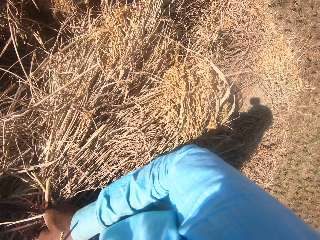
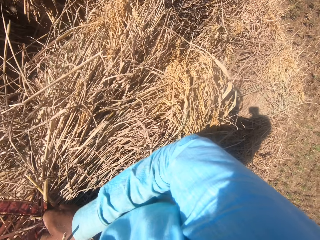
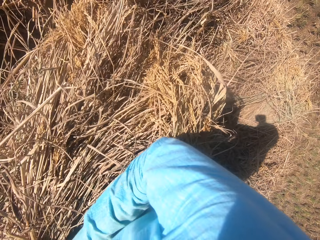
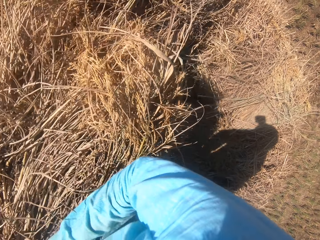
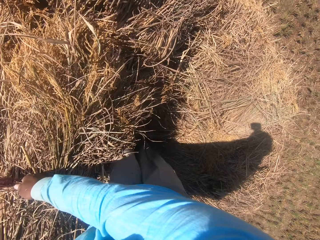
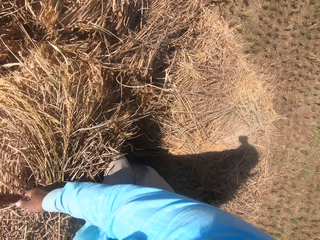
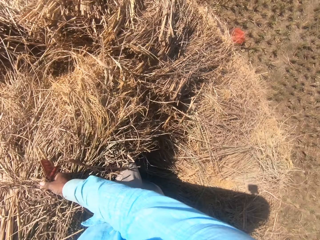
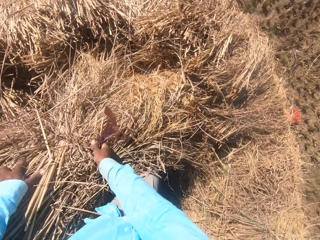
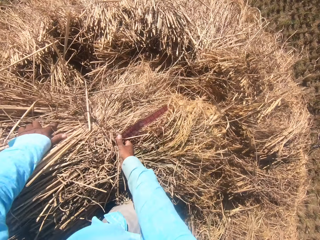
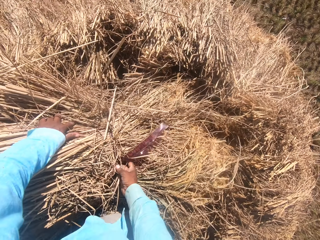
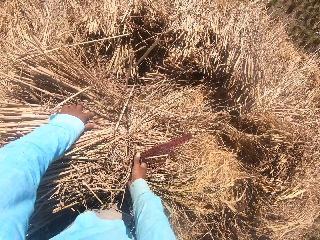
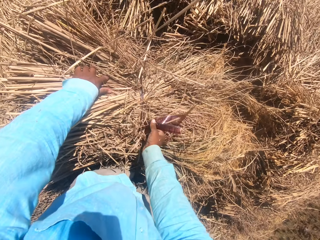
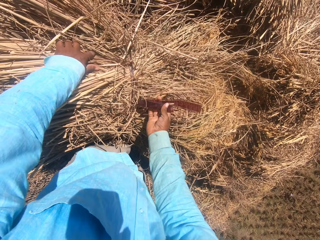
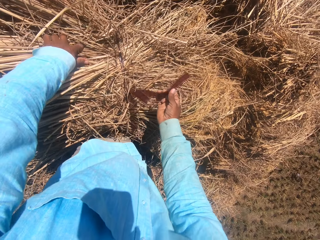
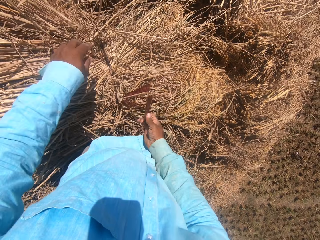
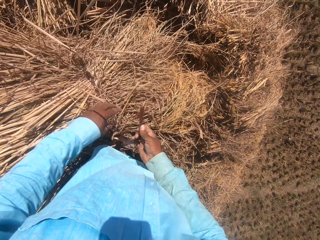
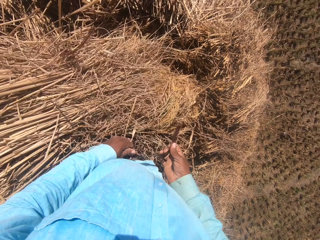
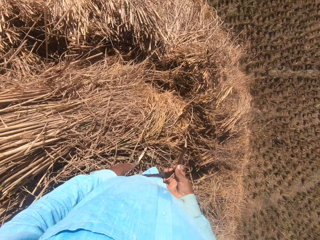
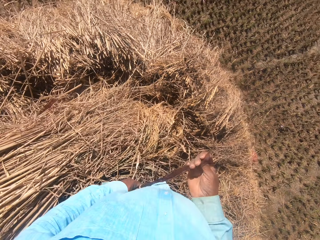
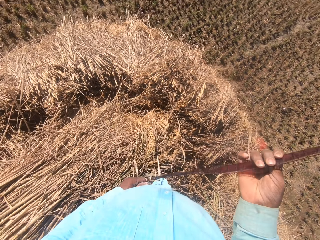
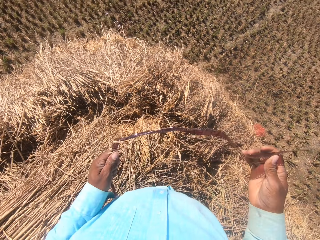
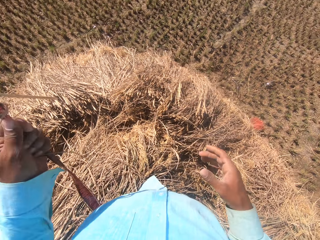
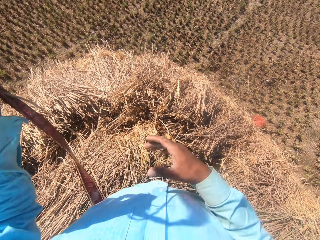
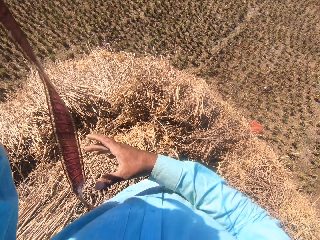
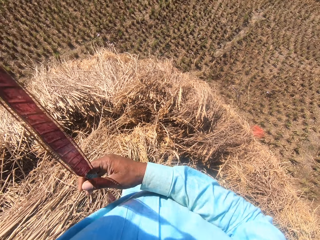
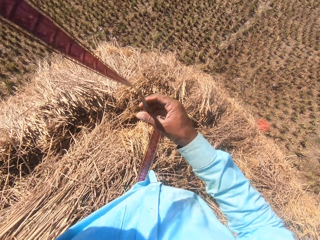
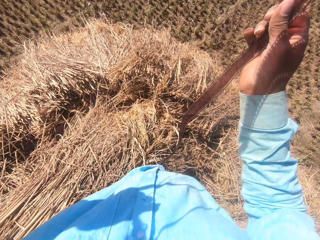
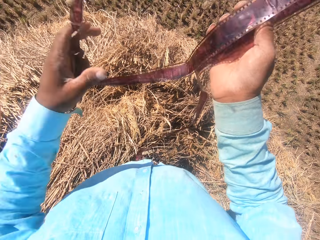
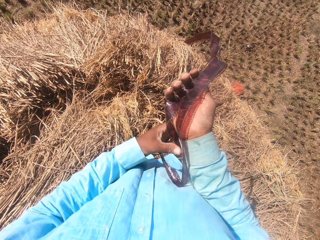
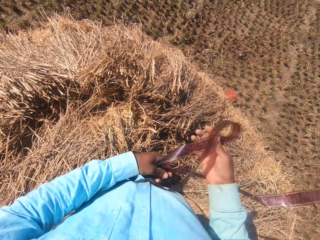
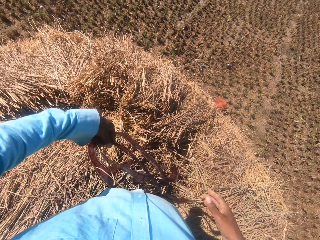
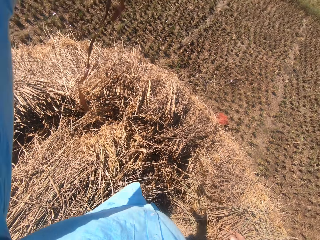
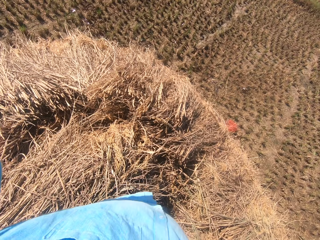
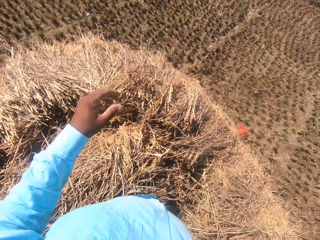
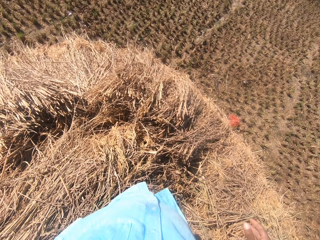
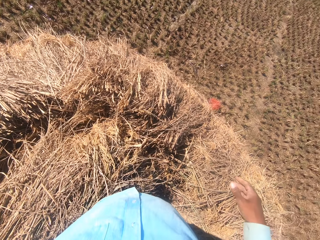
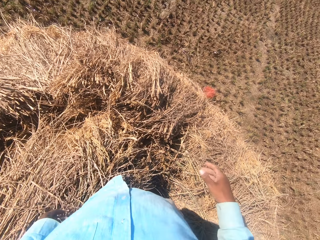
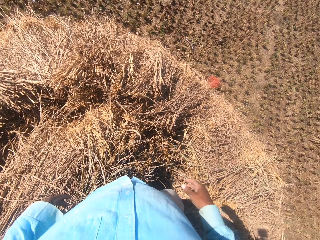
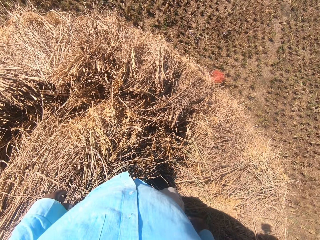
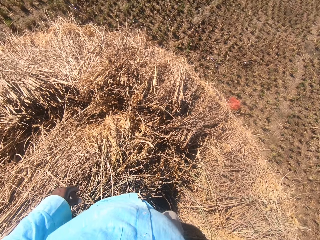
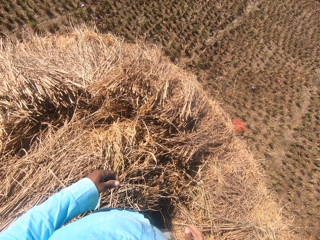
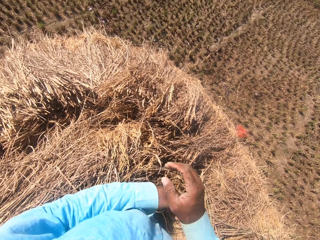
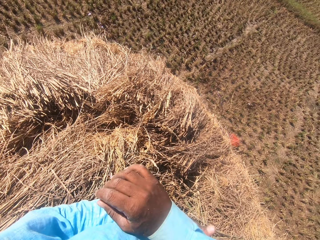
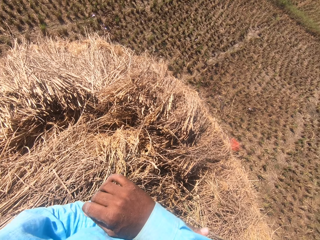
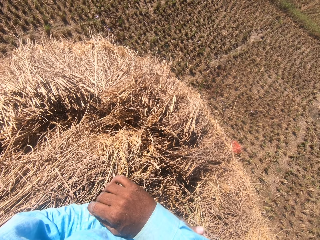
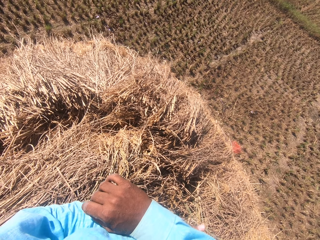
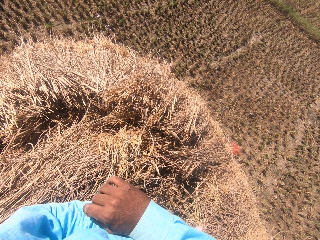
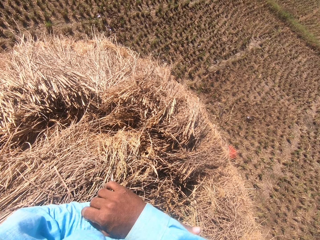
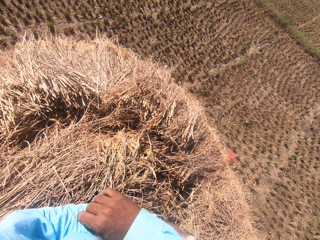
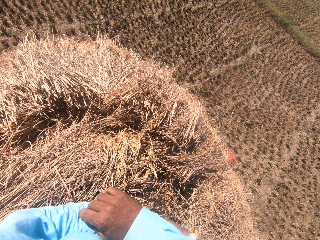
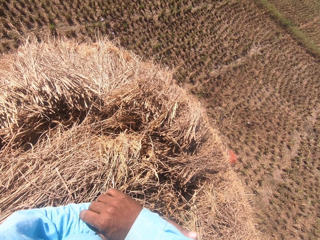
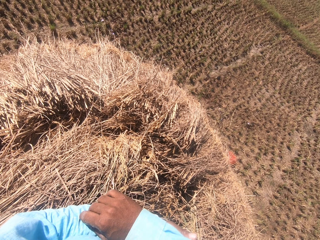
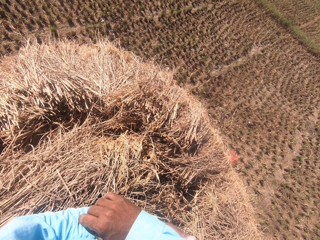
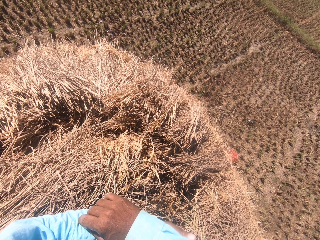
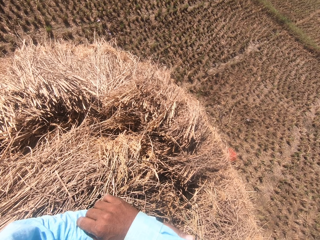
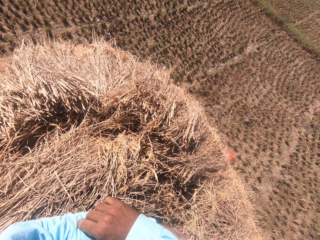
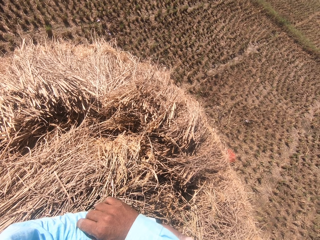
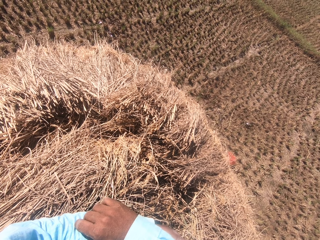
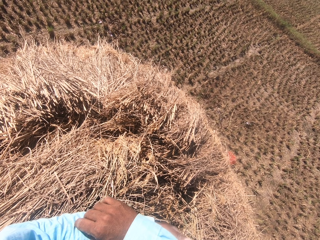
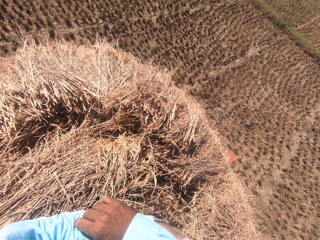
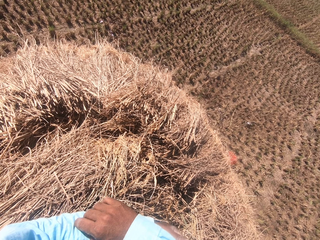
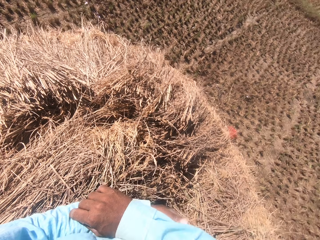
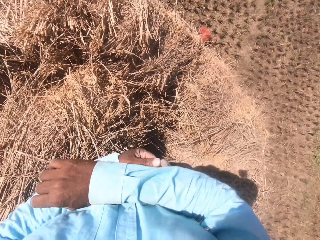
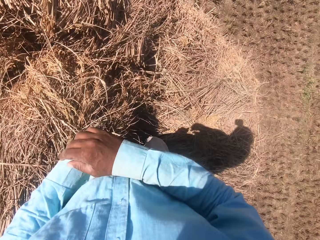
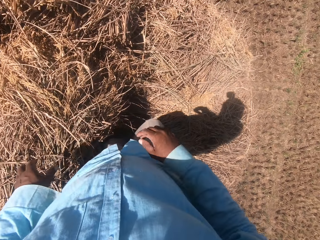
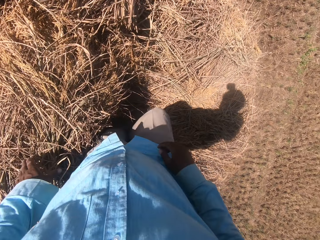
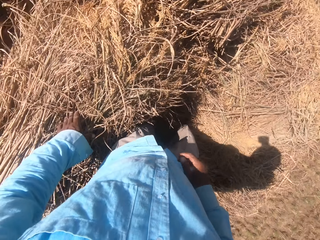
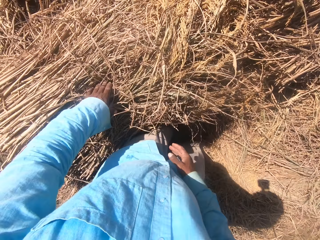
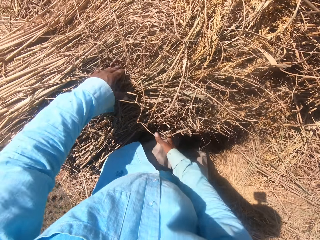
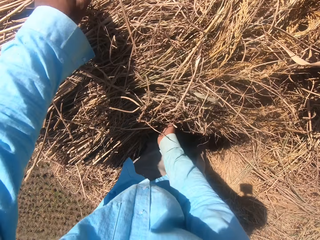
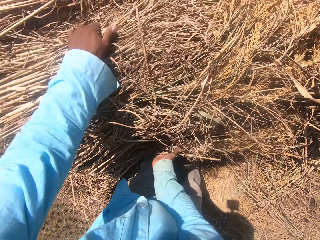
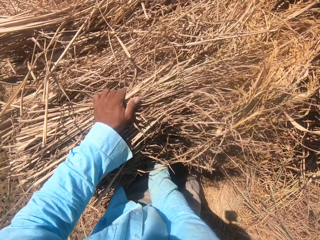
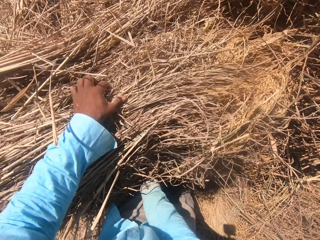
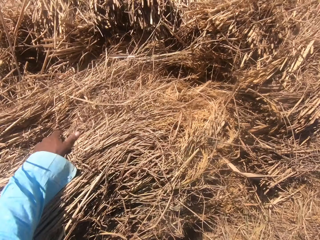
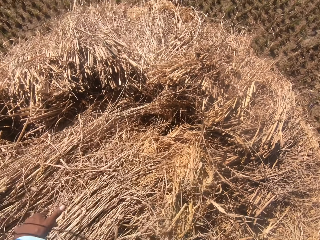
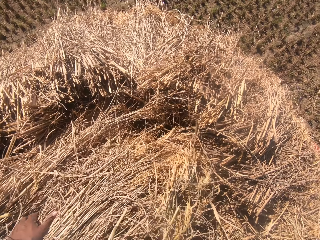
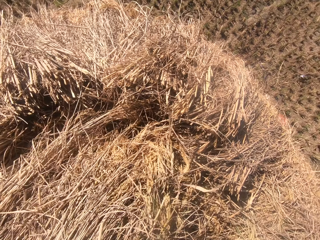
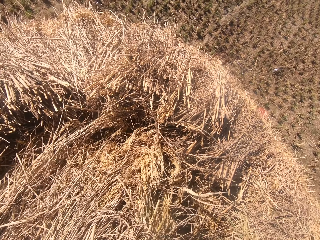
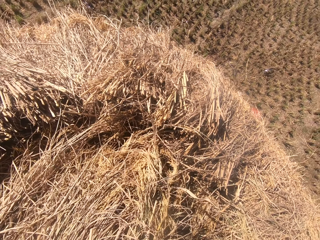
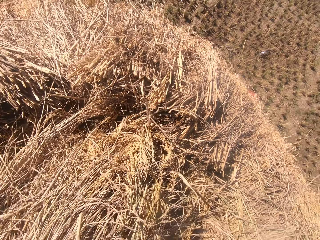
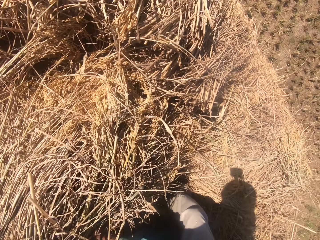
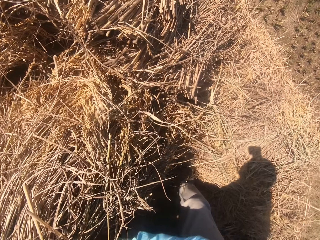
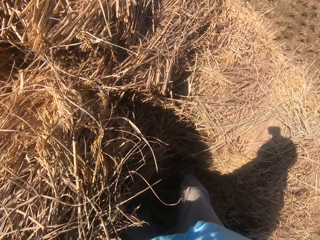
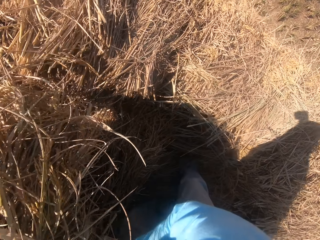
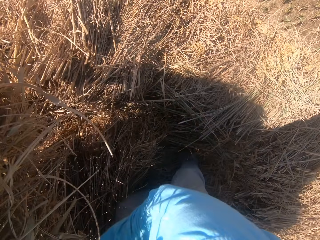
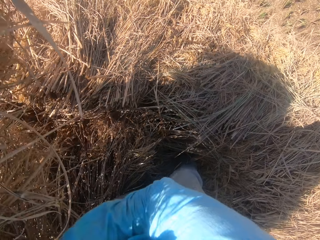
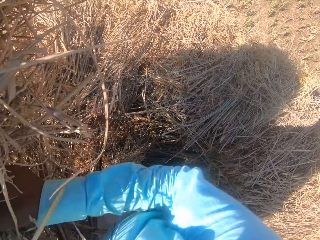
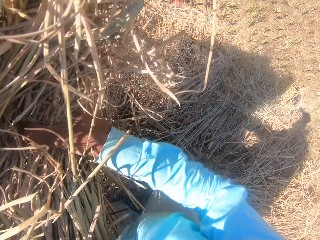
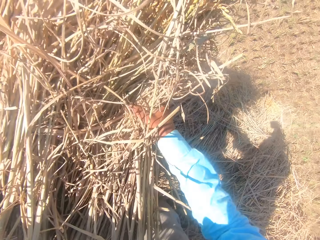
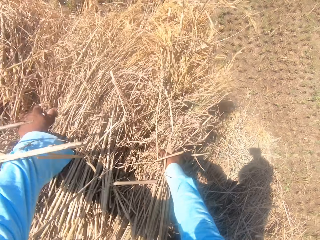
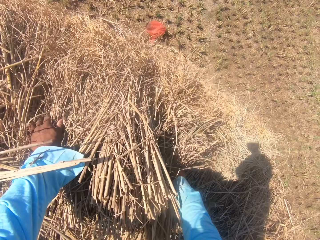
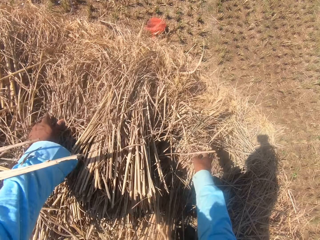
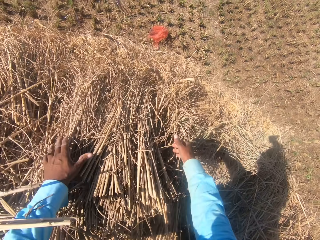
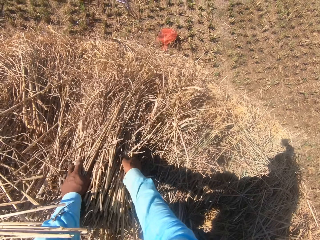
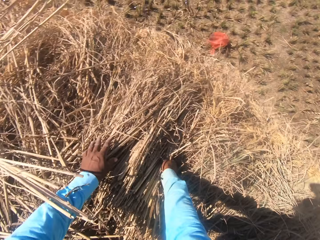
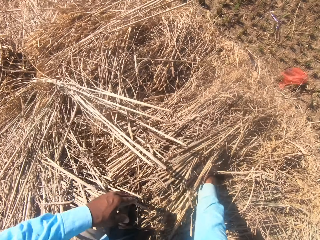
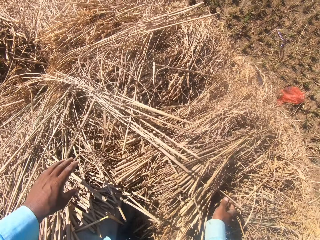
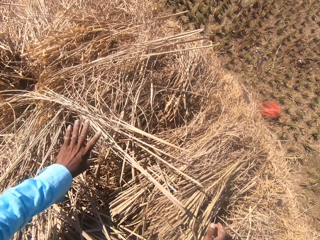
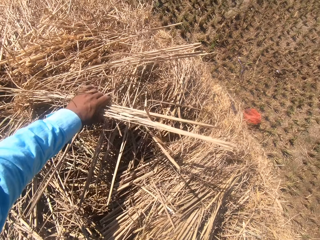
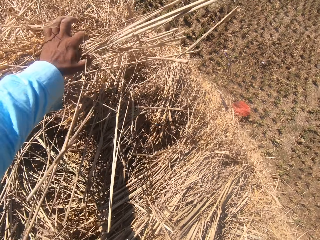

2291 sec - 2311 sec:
The camera wearer adjusts the straw grass on the floor with his hands. He loosens the rope on the straw grass with his right hand. He moves the rope in his hands. He tosses the rope on the floor with his left hand. He looks around the garden. He scratches his hands. He arranges the hay. He moves the straw grass on the floor with his hands.

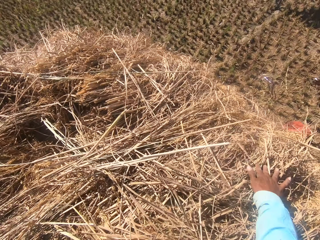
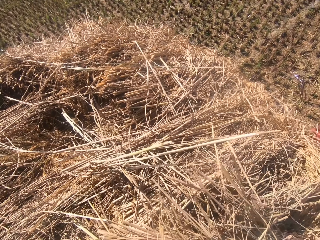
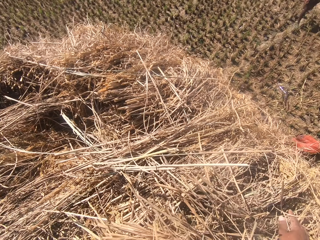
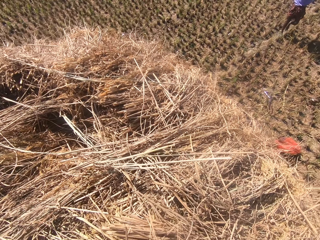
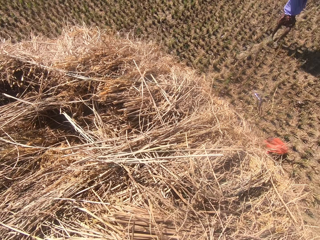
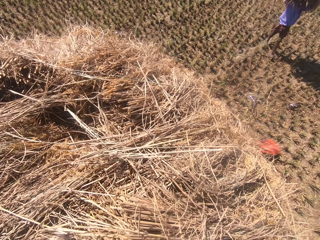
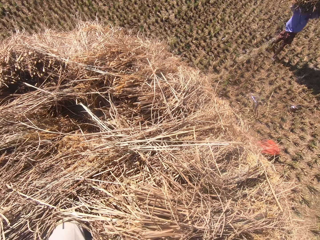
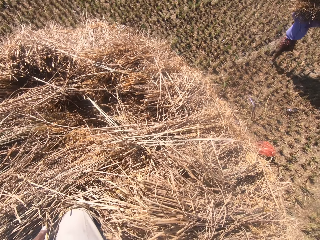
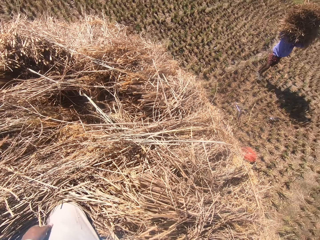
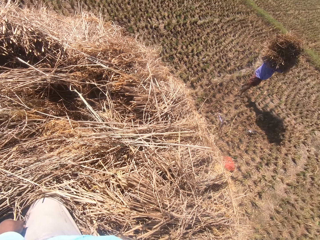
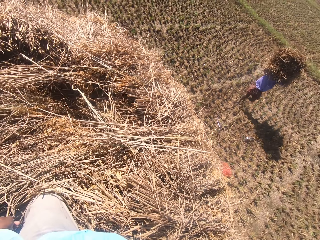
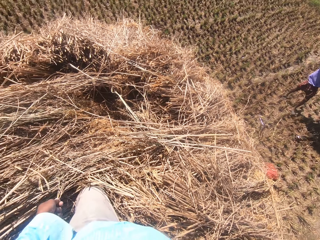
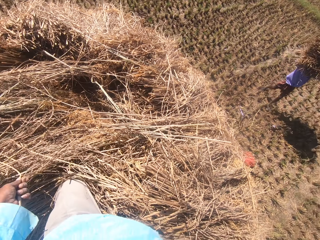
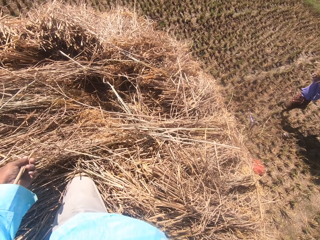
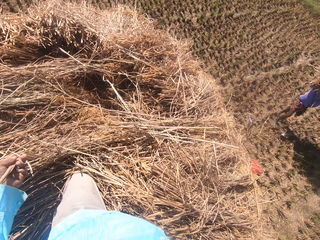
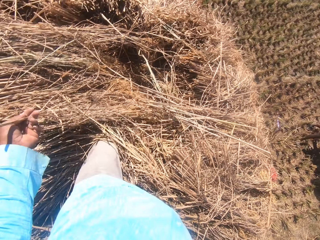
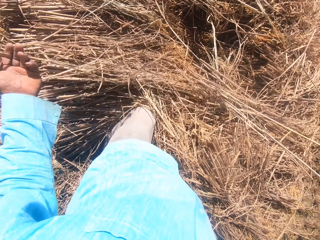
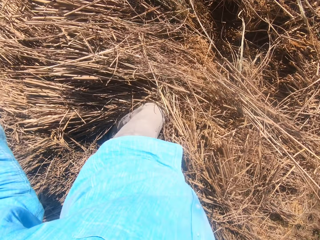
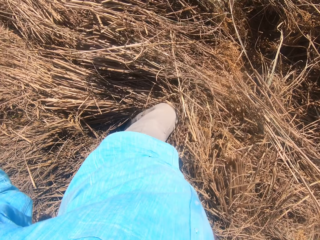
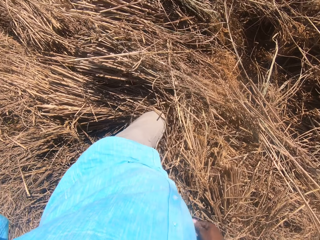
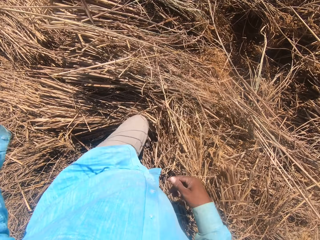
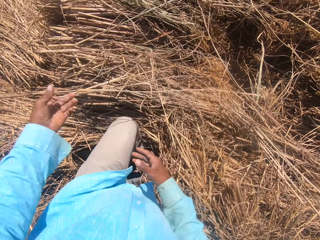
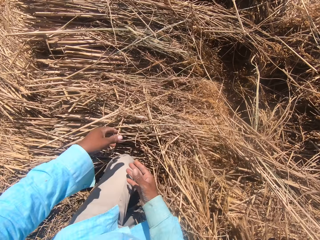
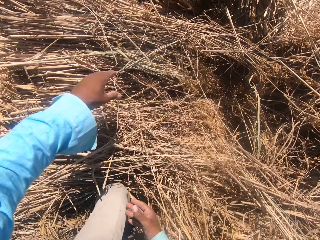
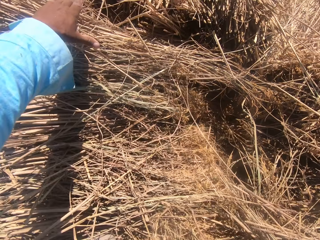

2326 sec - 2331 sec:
A man carries the hay. The camera wearer looks around the garden.
